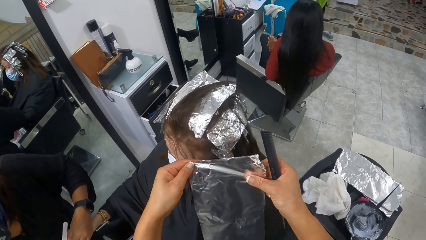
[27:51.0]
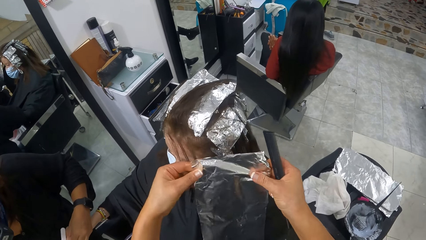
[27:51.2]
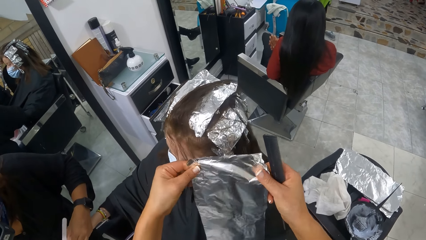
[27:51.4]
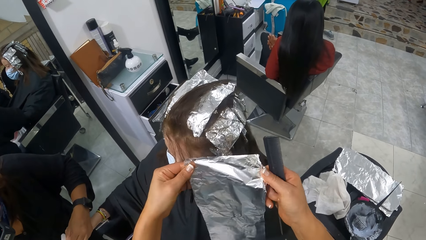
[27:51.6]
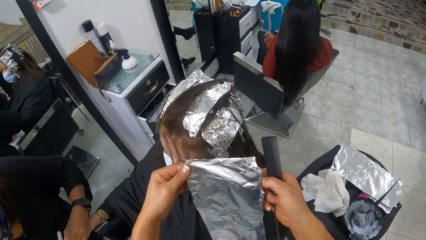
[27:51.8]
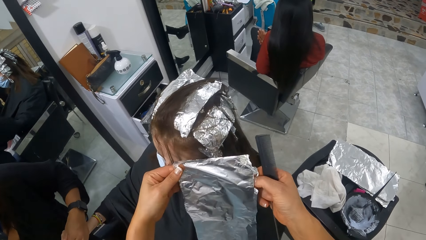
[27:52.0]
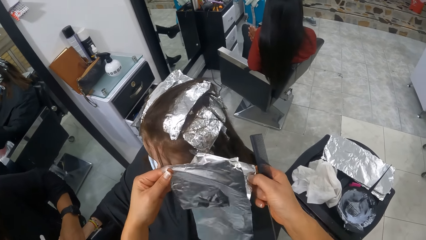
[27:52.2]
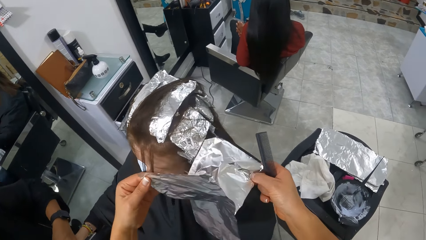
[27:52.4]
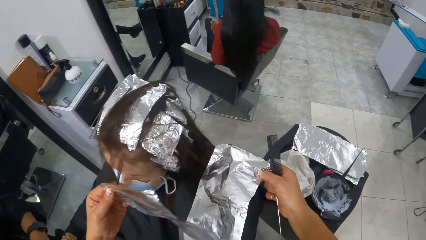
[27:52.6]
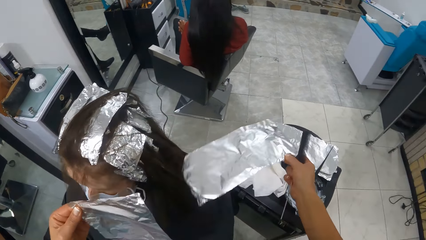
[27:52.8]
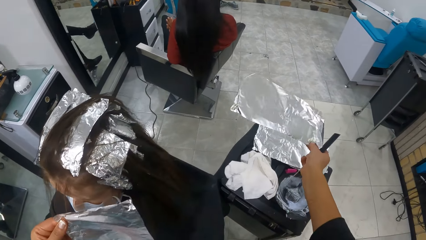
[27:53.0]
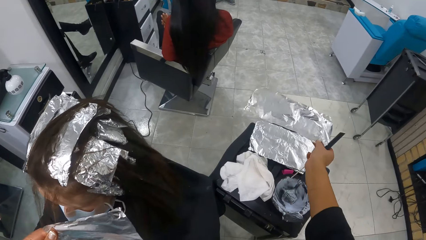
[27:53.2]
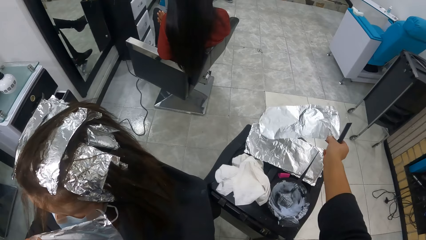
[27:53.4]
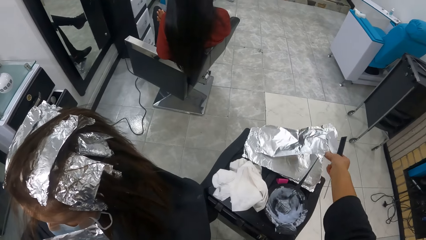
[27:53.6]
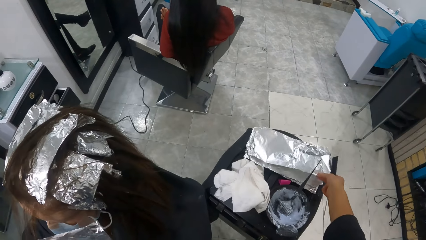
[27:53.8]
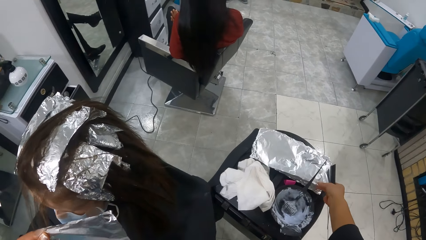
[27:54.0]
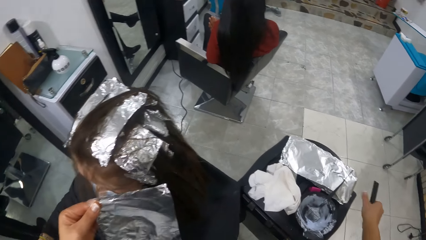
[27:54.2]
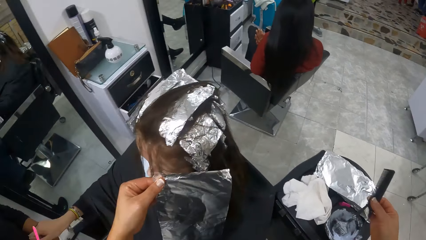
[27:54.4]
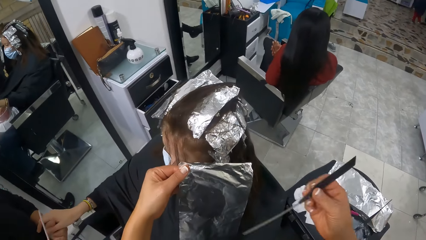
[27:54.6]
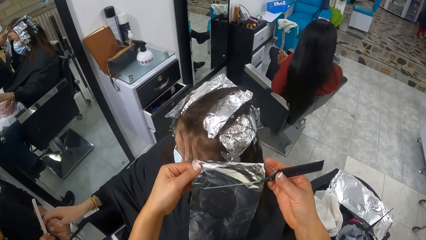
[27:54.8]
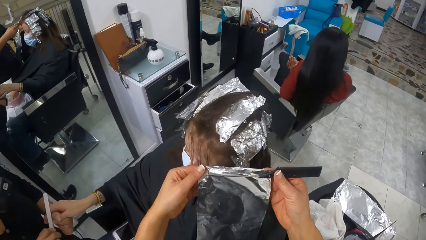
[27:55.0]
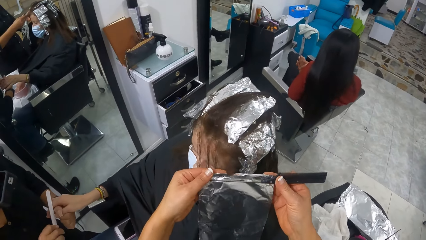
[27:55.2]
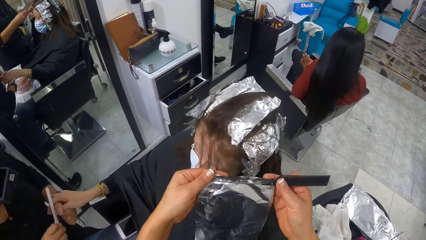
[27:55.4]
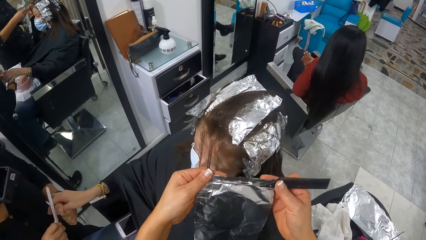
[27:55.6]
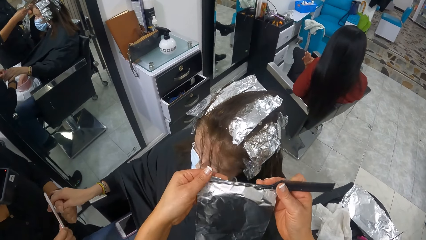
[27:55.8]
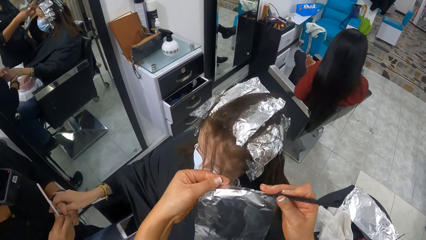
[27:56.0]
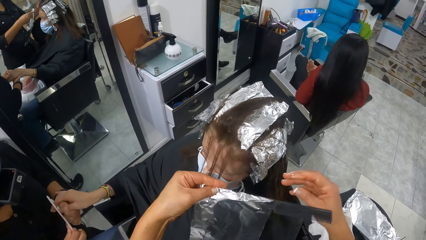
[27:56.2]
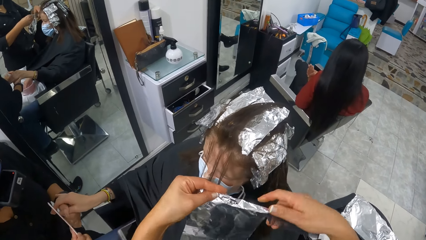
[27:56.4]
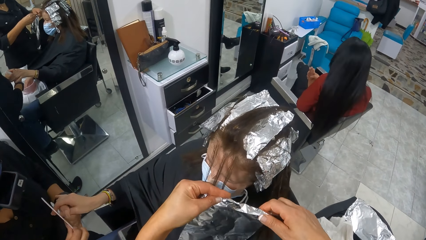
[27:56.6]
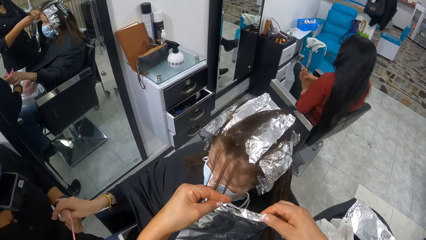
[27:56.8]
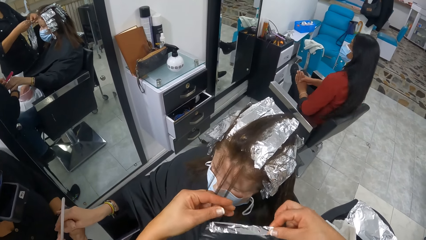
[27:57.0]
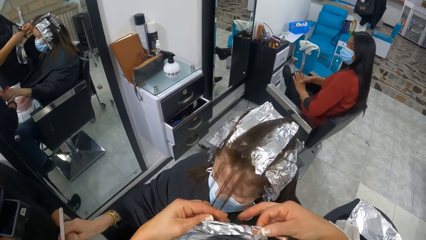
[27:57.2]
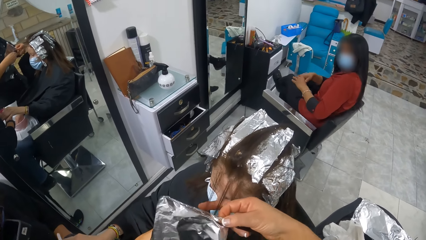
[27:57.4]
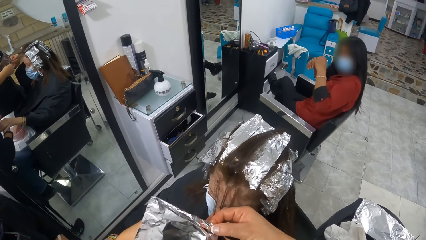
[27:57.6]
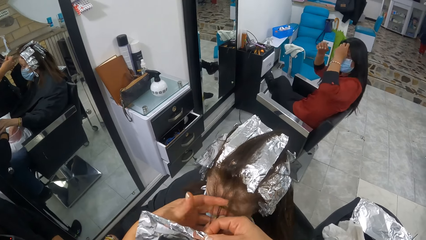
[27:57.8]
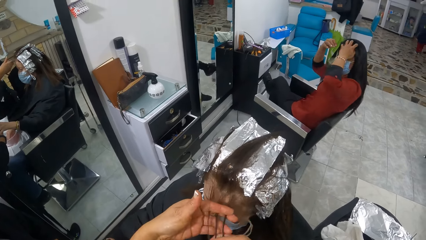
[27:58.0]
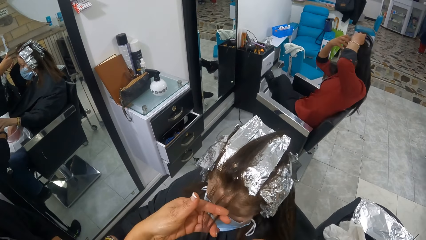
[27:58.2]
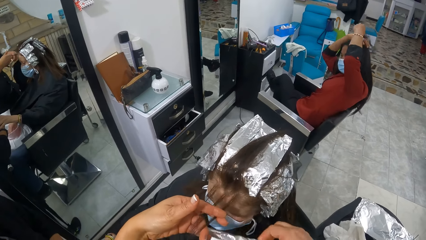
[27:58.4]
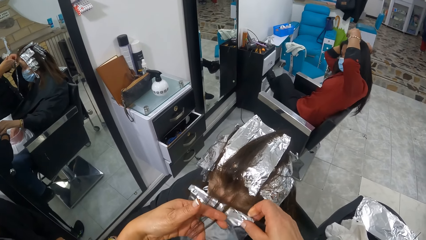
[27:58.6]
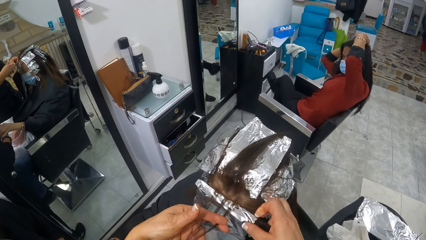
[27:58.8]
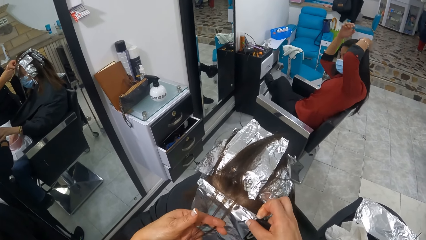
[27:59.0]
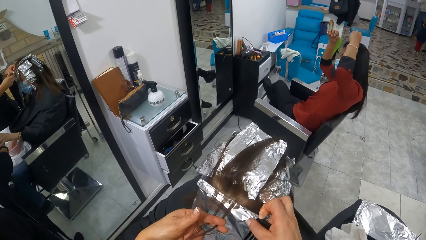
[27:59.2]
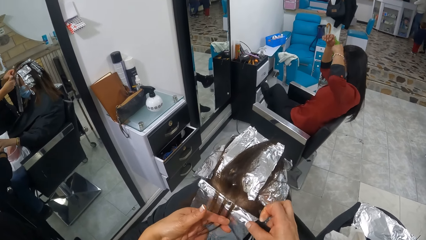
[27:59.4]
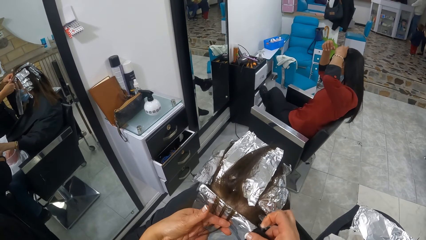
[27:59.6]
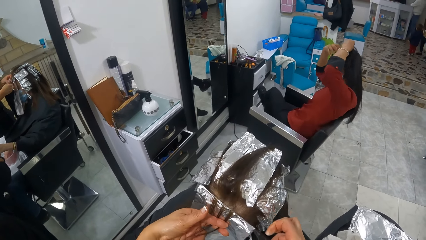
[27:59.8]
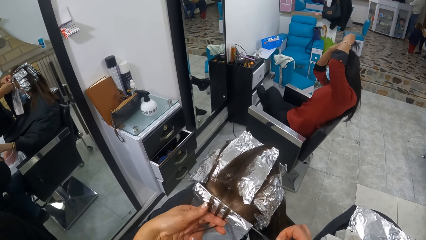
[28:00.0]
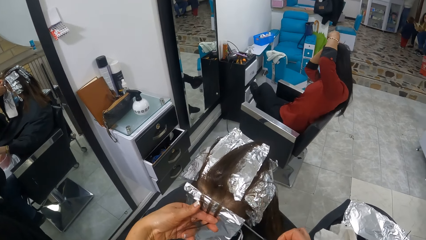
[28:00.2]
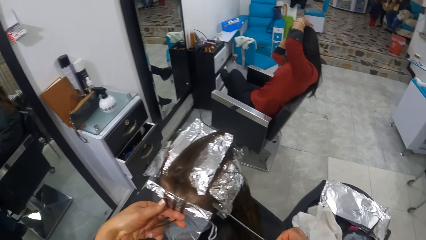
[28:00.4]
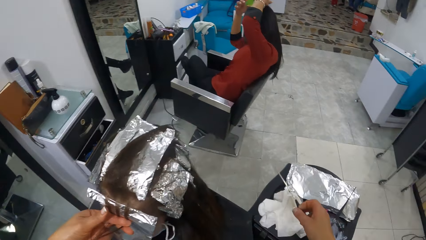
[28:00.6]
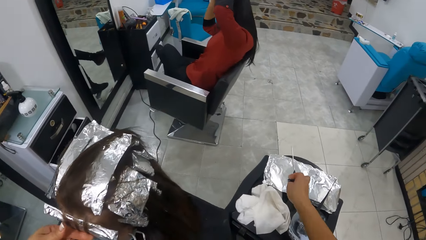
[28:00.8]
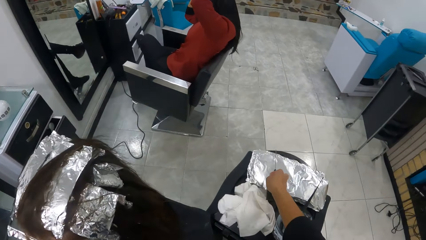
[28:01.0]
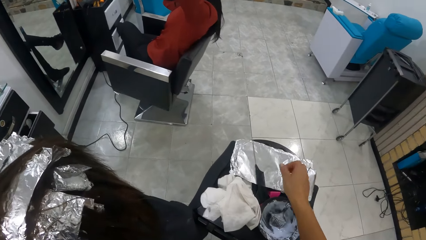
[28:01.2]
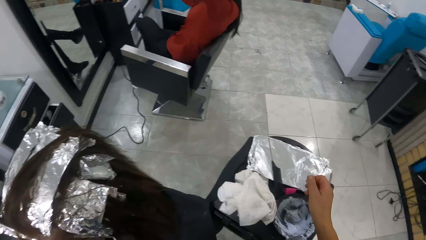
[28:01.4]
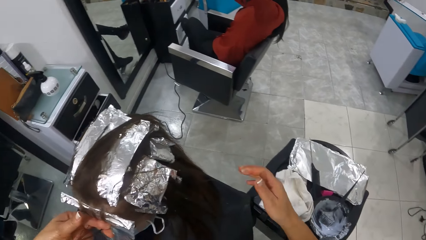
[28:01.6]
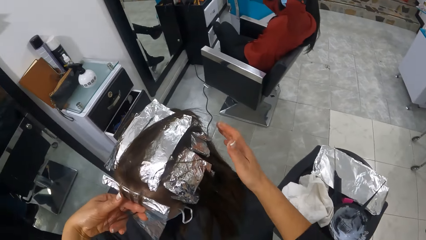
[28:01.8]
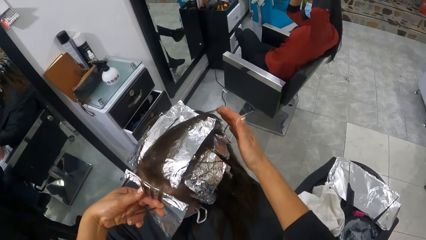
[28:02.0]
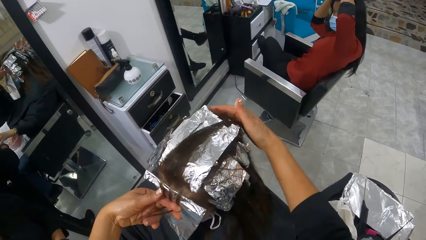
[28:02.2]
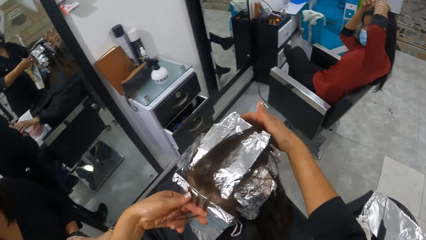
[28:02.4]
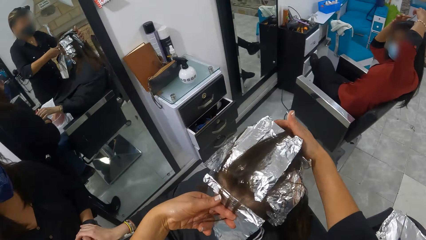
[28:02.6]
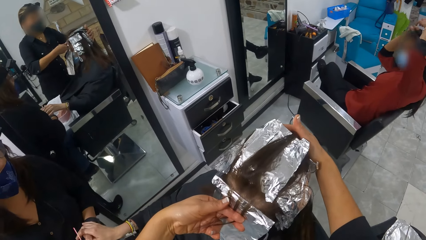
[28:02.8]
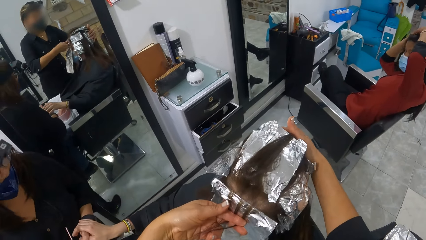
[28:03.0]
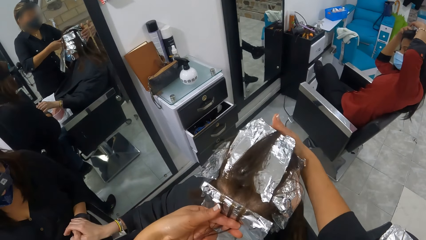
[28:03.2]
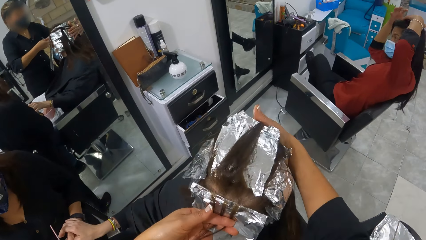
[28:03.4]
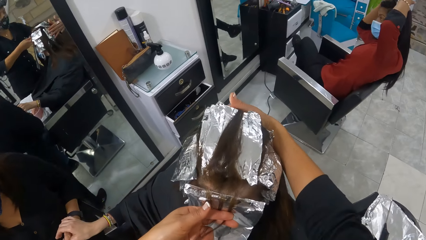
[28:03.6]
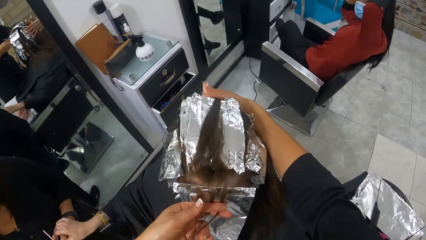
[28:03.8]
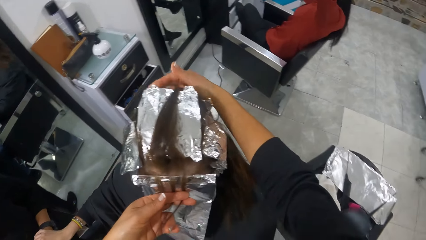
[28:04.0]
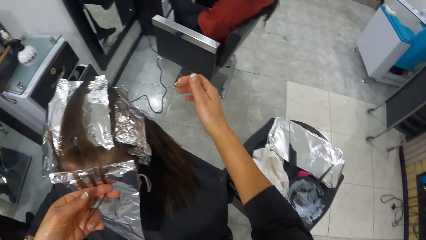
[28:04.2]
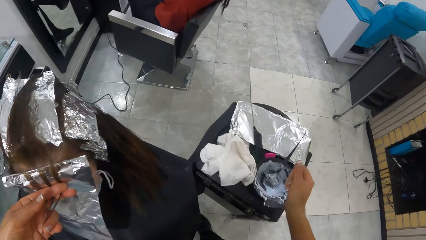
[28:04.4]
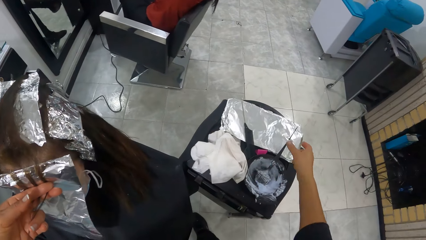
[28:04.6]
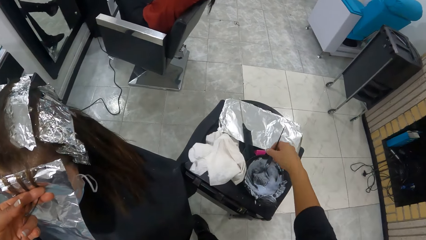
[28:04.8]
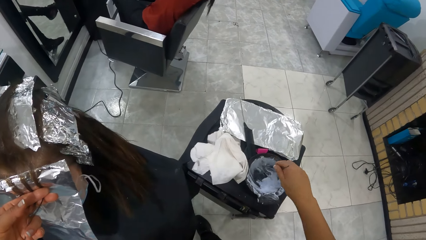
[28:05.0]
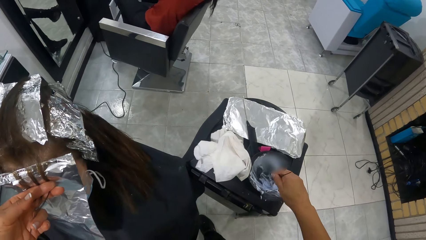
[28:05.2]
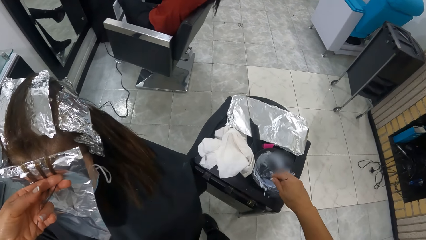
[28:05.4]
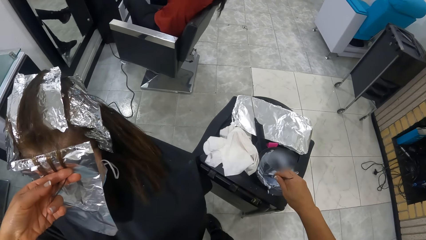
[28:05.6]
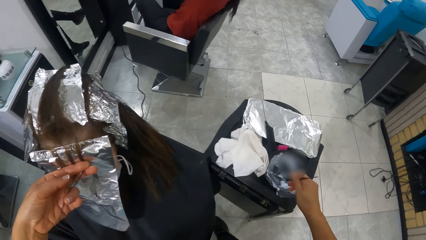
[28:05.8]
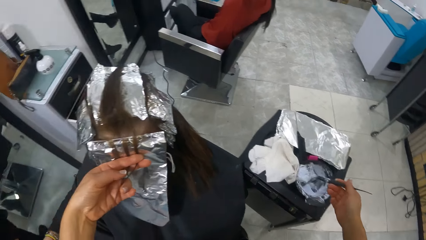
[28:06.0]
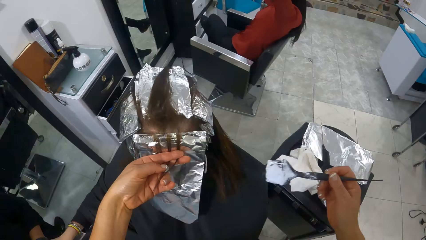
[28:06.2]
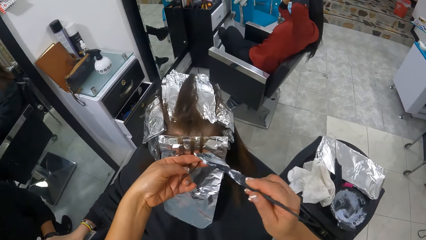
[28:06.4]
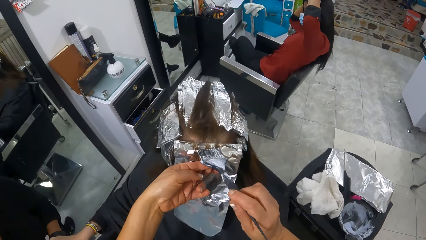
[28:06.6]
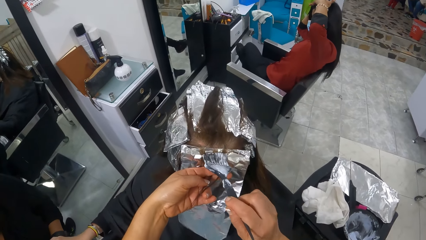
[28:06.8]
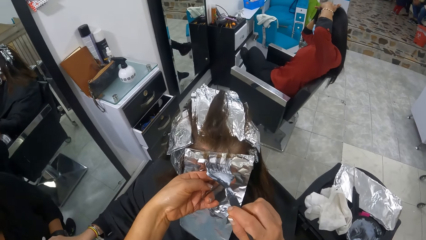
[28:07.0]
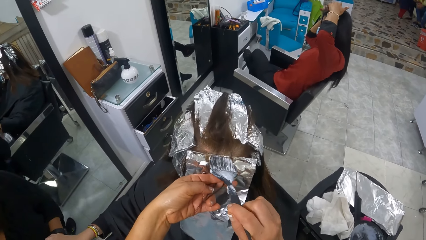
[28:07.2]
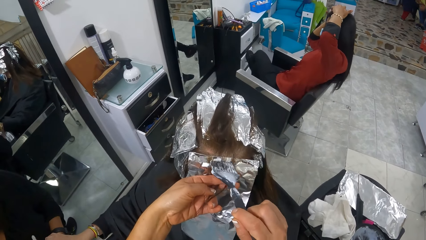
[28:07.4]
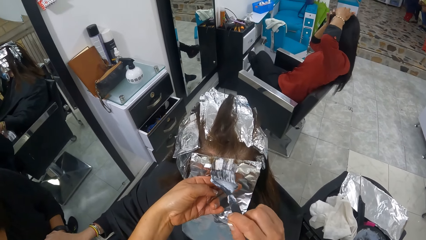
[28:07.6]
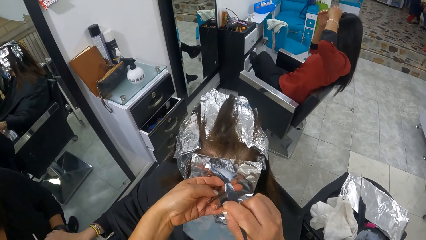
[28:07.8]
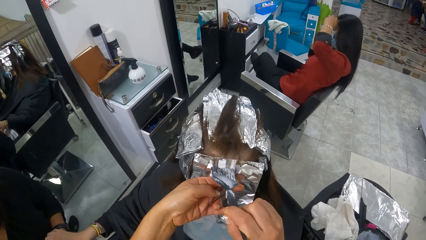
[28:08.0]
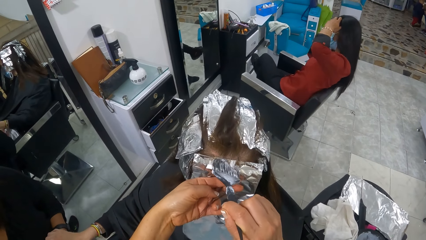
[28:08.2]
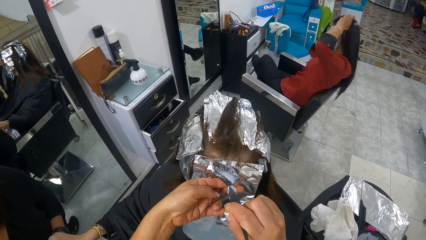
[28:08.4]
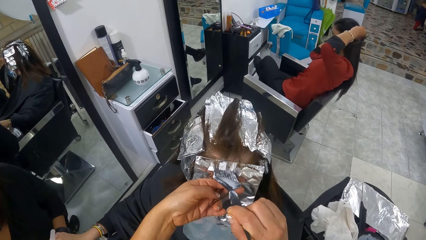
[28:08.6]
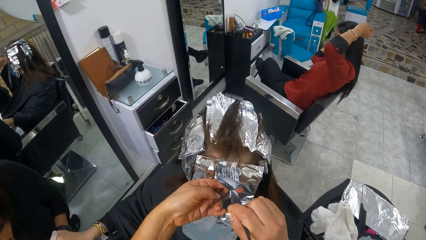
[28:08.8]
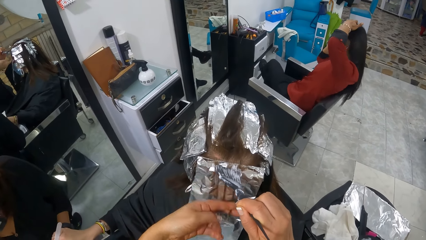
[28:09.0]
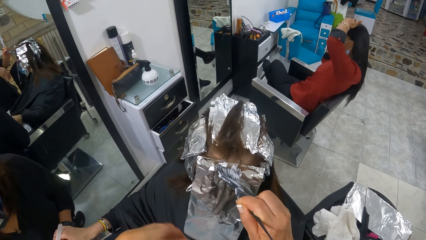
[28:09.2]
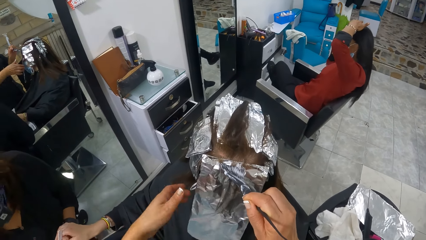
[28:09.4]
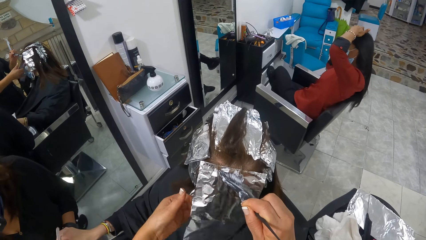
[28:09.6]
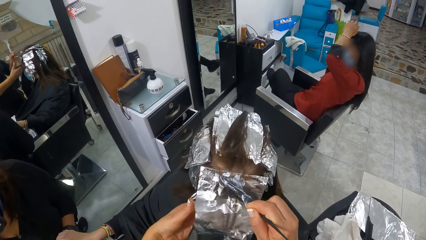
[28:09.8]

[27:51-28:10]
The camera wearer holds a foil paper. She drops the sheet of foil on the table with her right hand. She folds the sheet of foil over the tail of the comb with both hands. She places the sheet of foil underneath the woman's hair with both hands. She removes the comb from the sheet of foil with her right hand. She drops the comb on the table with her right hand, on top of the papers. She holds the hair. She grabs the brush in the bowl of dye on the table with her right hand. She picks some dye from the bowl of dye on the table with the brush in her right hand. She picks up a comb. She puts the brush inside the oil. She applies the dye on the woman's hair on the sheet of foil with the brush in her right hand.
